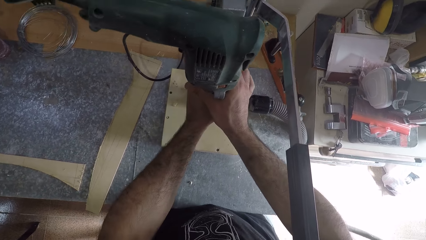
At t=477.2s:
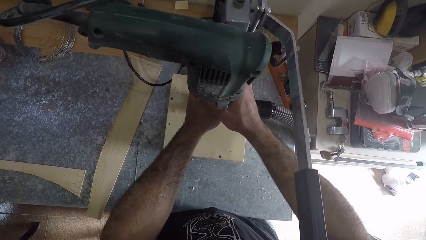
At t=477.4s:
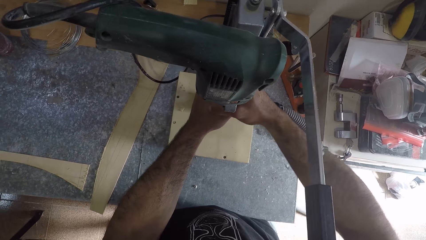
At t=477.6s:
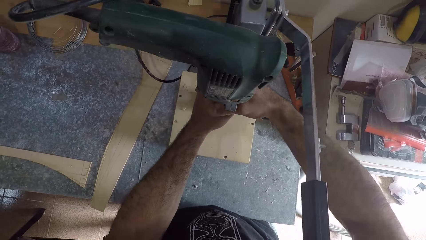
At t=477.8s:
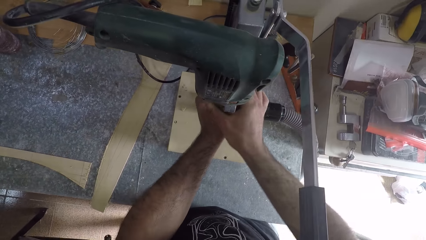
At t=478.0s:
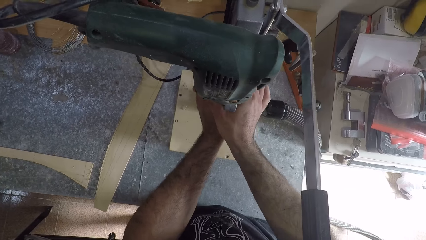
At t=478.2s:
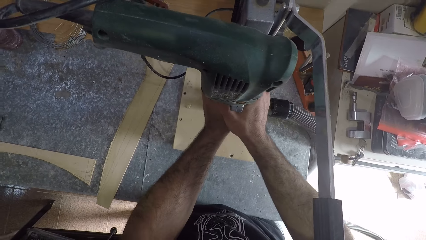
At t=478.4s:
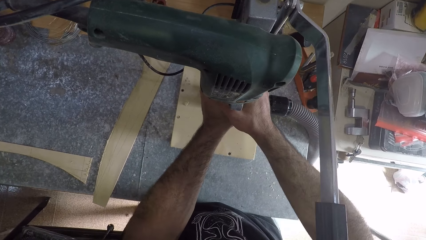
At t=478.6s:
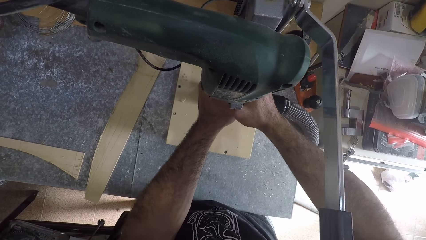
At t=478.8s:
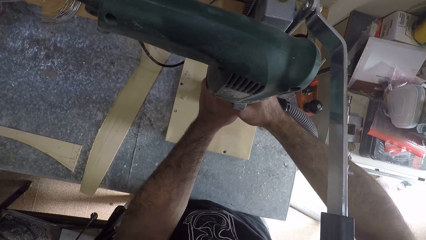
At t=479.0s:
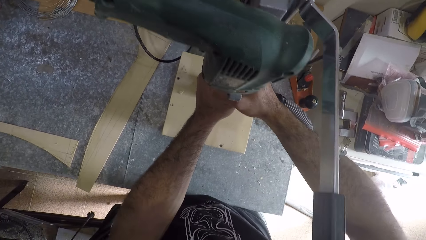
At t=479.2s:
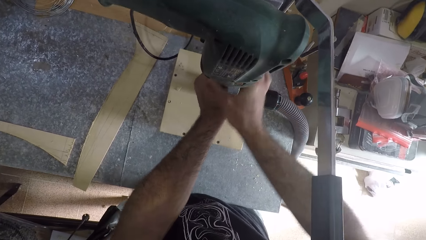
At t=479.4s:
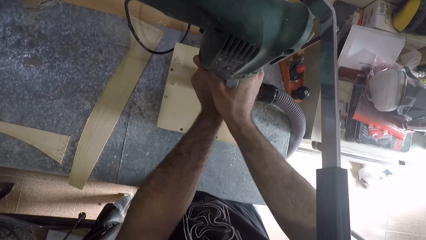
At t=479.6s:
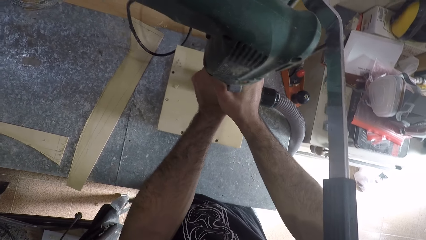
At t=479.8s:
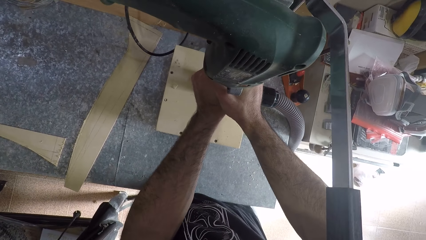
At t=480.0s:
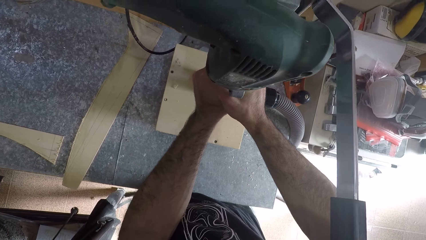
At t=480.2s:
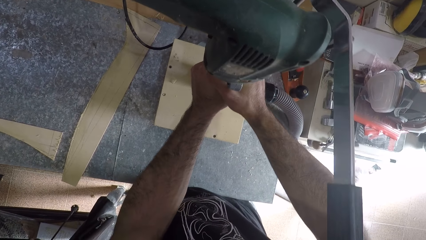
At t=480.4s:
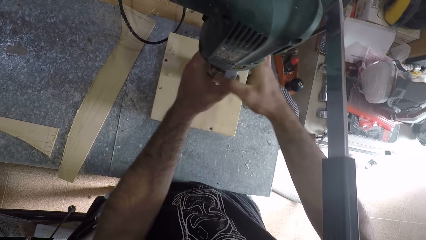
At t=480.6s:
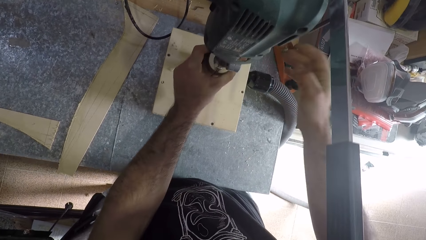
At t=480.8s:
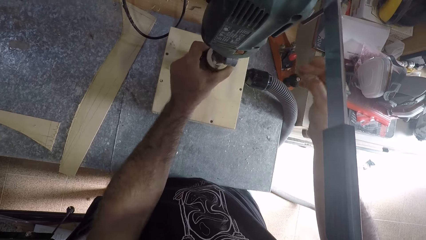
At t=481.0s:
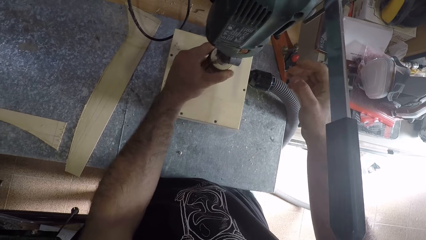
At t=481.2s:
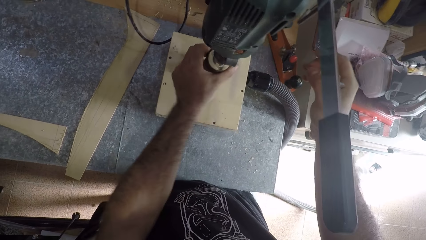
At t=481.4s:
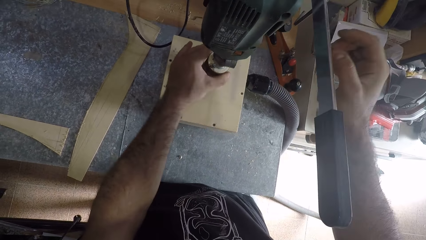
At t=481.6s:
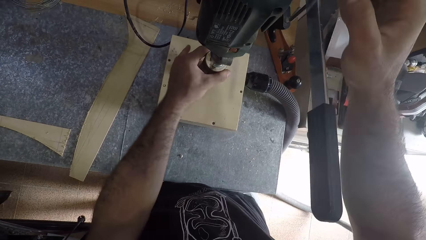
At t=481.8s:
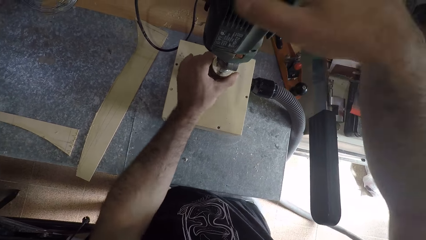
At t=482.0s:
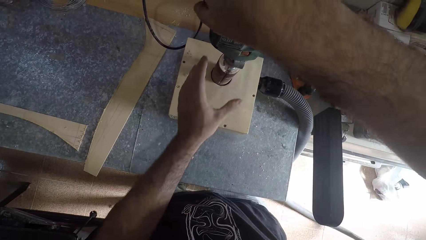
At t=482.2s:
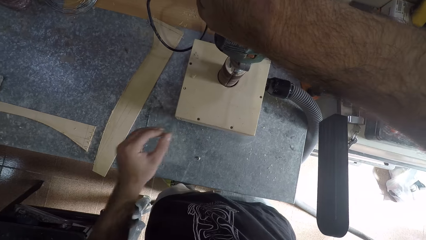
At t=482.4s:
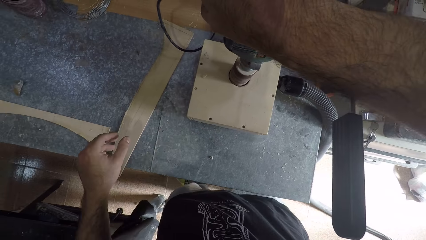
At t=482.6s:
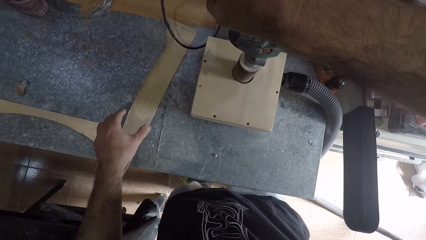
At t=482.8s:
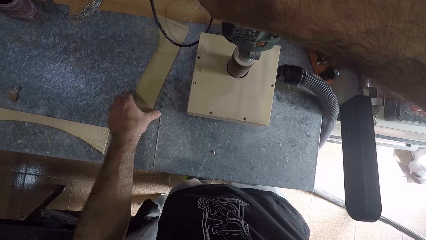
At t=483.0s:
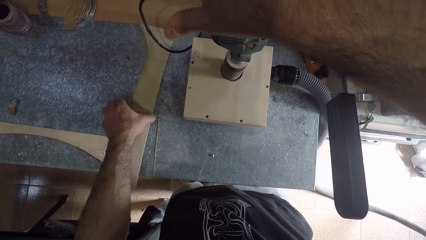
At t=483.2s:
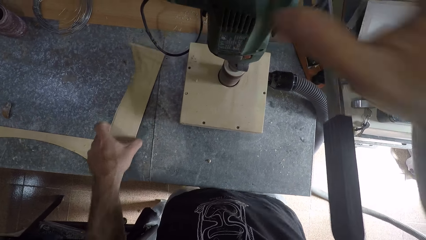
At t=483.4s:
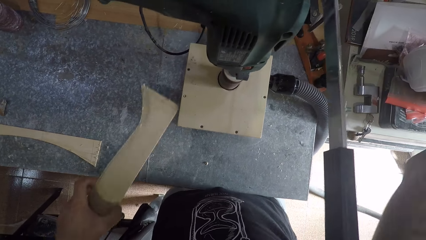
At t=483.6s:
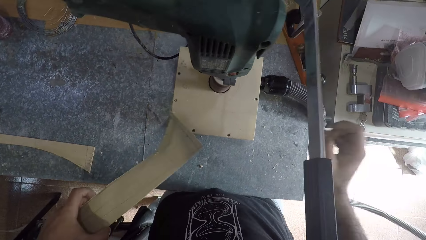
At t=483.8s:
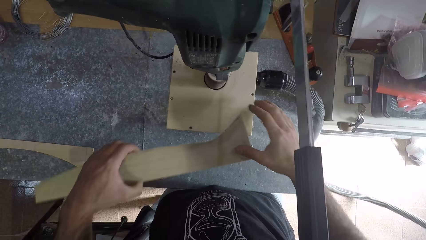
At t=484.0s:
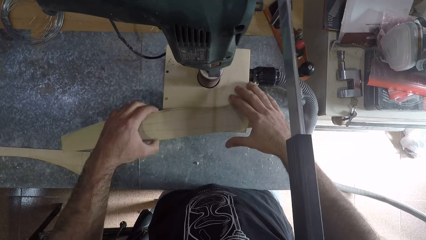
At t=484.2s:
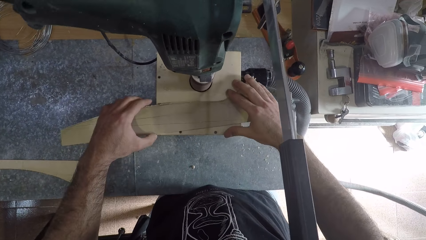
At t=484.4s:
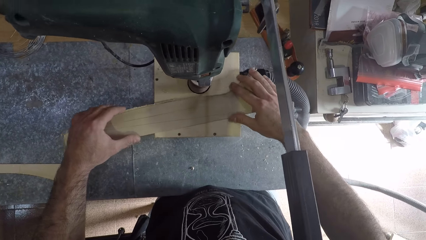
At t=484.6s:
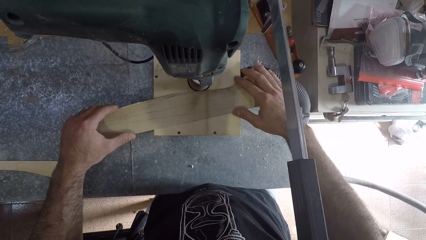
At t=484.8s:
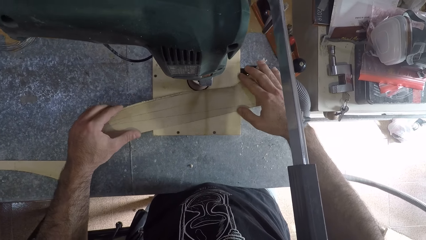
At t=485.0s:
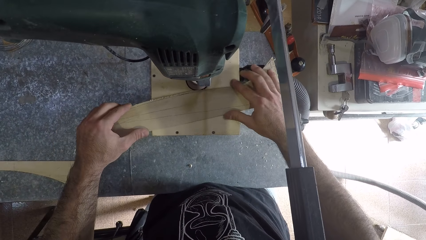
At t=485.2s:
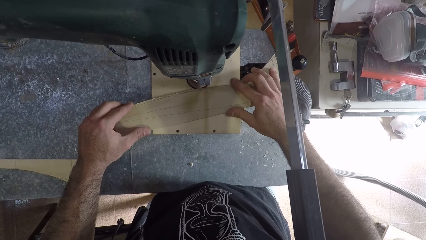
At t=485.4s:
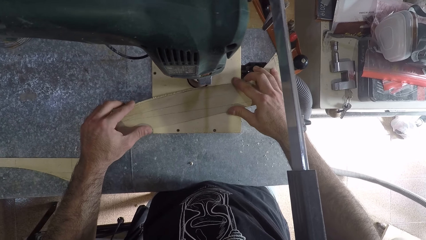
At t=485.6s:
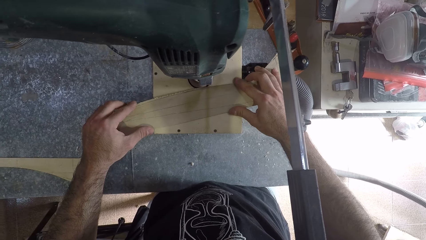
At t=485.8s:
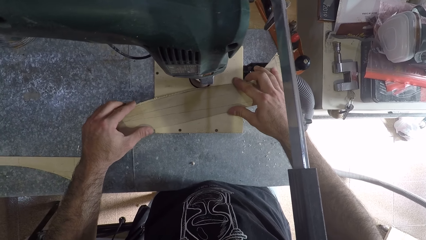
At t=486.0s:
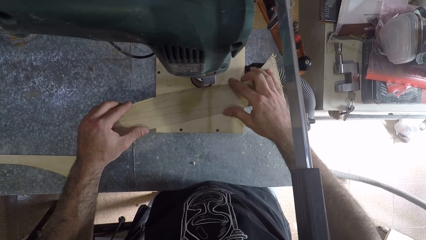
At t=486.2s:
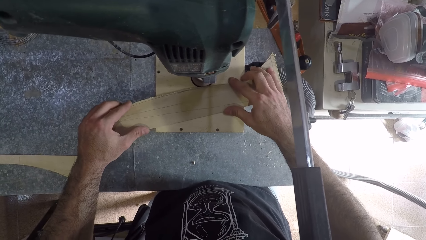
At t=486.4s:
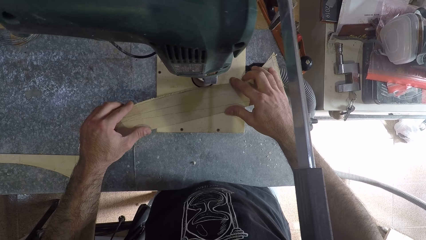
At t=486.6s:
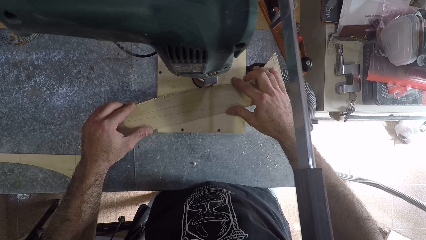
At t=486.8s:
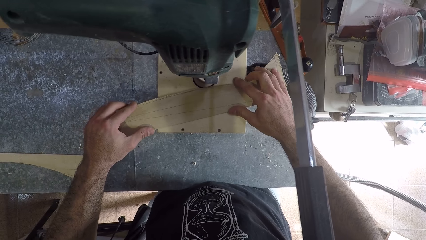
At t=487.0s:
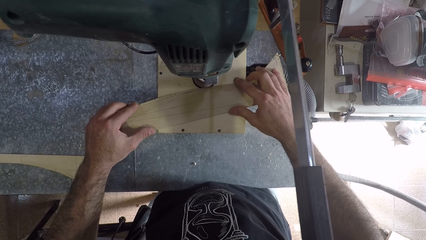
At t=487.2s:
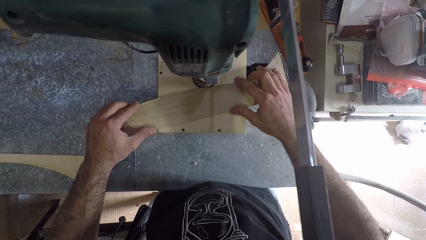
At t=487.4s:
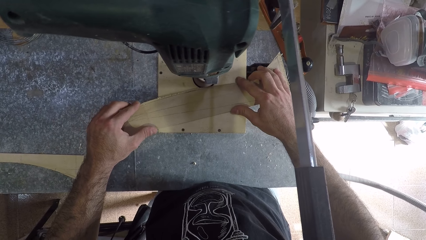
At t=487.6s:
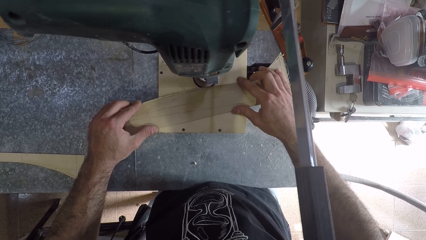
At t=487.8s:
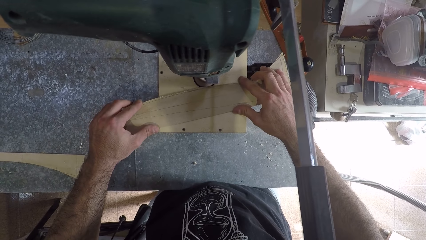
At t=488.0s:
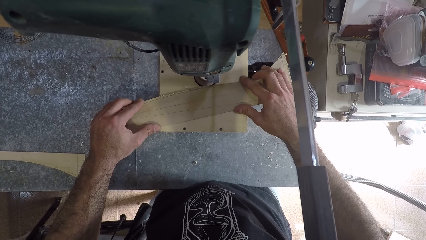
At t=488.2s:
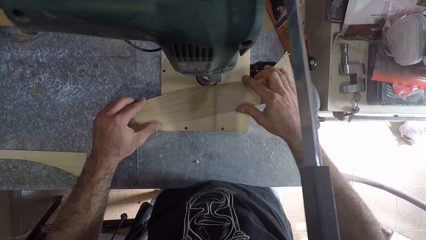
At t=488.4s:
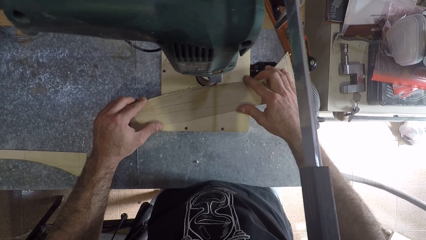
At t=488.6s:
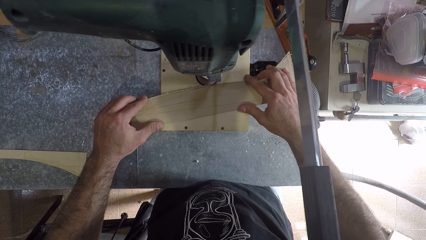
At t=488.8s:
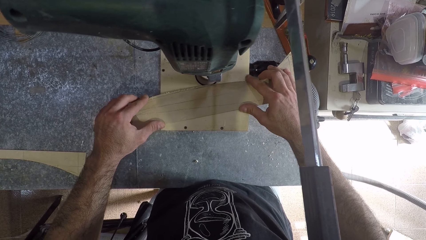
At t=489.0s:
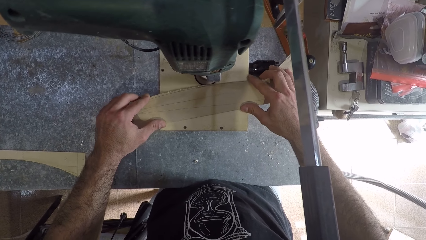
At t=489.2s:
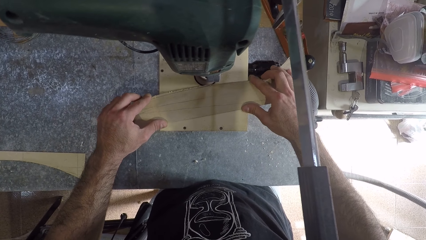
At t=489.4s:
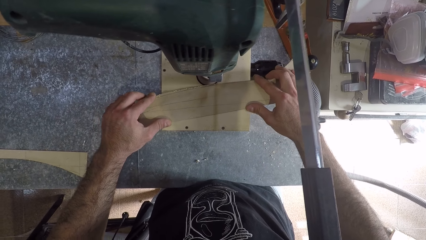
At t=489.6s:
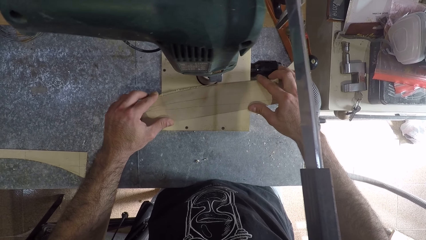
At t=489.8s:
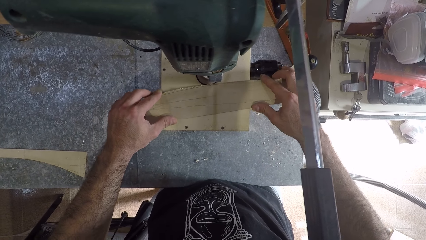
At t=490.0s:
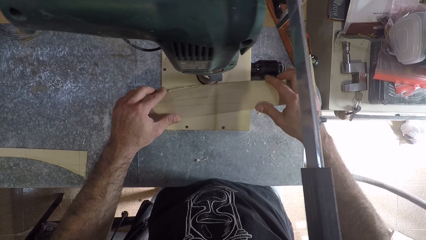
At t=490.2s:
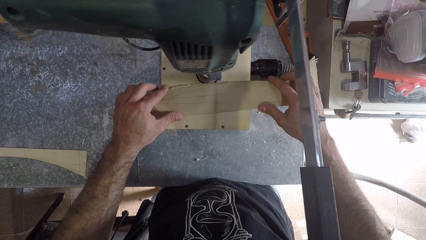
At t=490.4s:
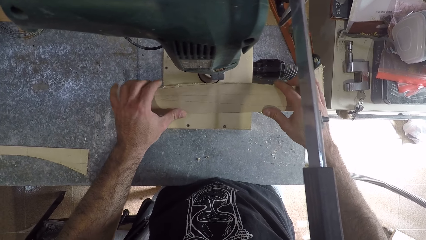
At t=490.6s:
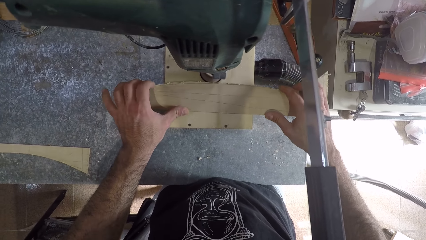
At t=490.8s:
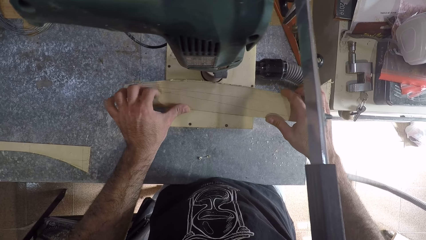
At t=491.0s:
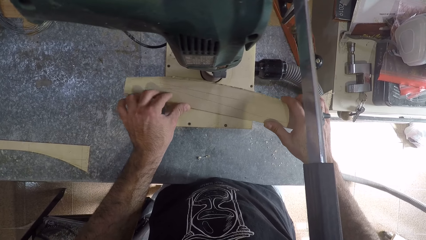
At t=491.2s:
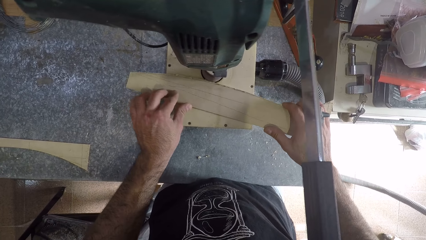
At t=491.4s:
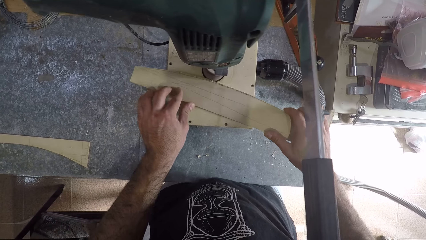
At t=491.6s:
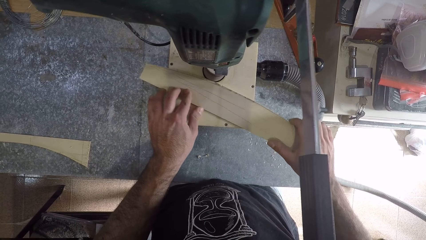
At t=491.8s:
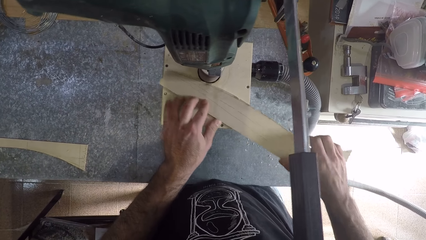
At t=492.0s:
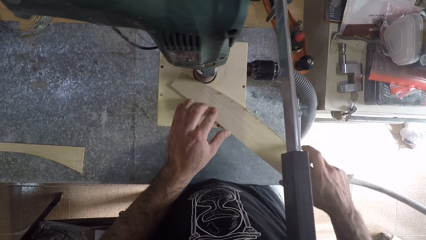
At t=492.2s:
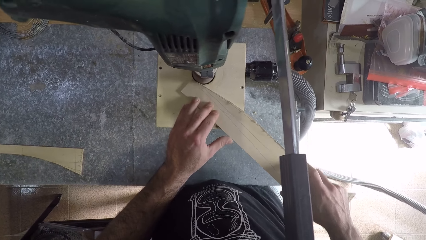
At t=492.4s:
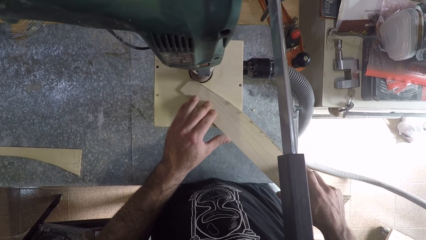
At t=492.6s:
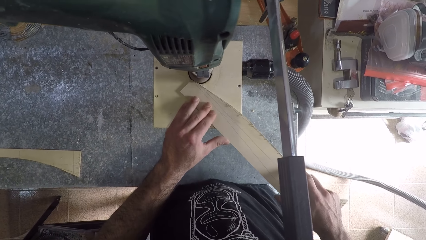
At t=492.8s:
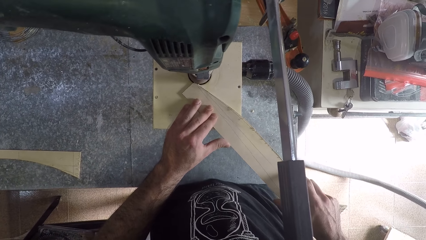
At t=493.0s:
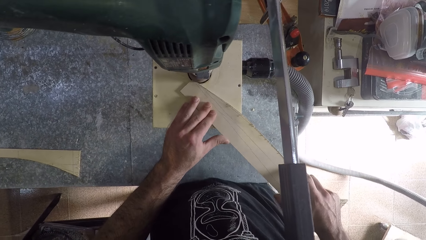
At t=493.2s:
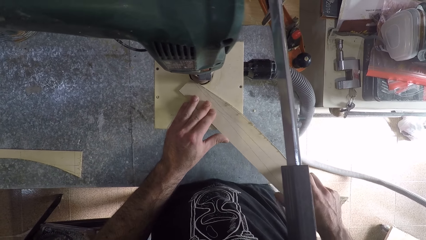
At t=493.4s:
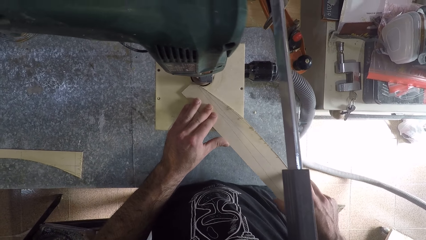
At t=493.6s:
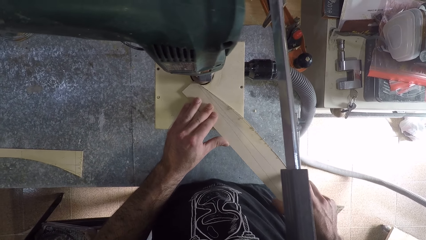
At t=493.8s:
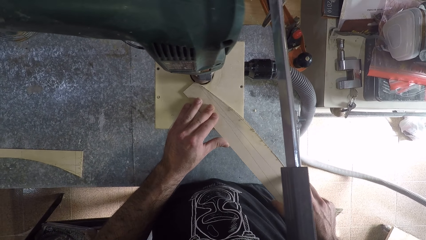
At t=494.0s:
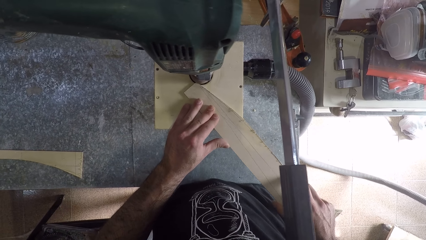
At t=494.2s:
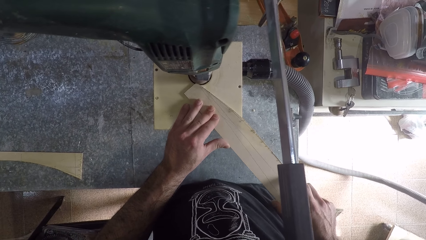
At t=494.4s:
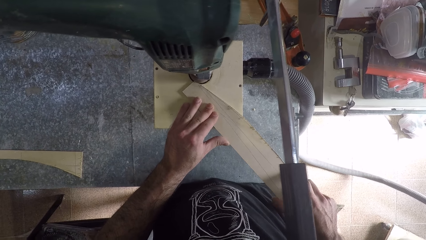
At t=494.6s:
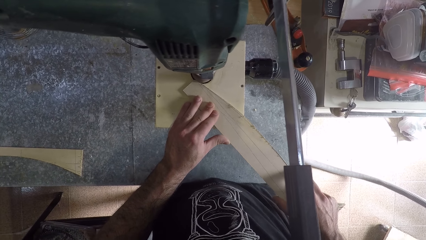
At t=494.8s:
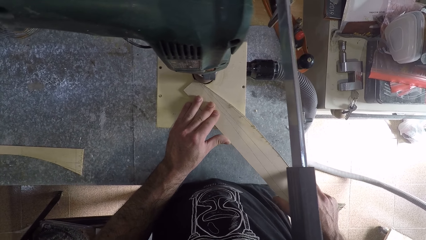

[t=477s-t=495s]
The camera wearer tightens the table router machine or filing machine. He loosens the rotor of the filing machine. He switches on the table router machine with his right hand. He picks up the piece of wood board on the table with his left hand. He sharpens the piece of wood board with the table router machine.
